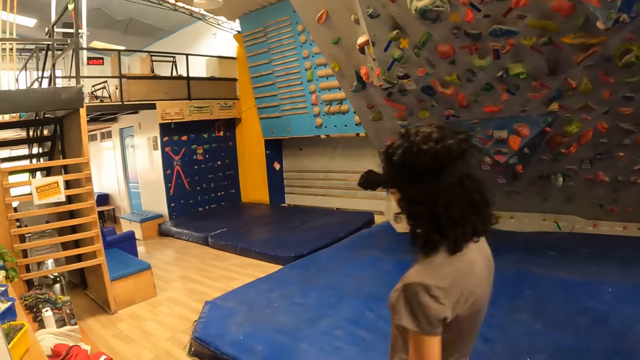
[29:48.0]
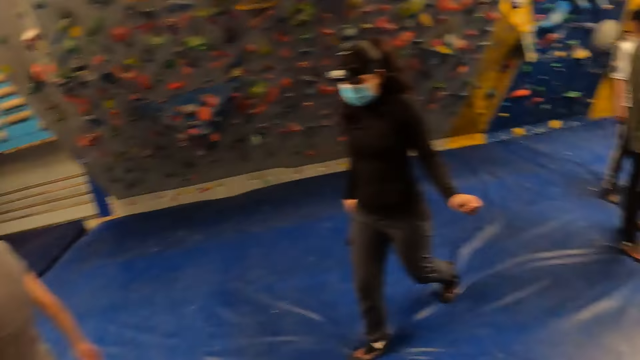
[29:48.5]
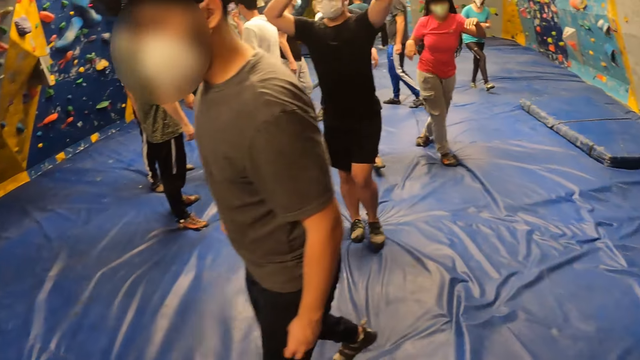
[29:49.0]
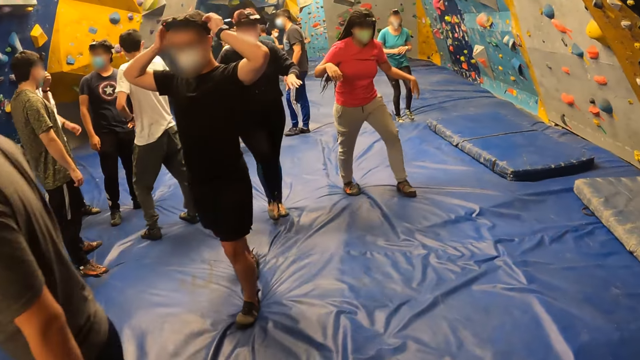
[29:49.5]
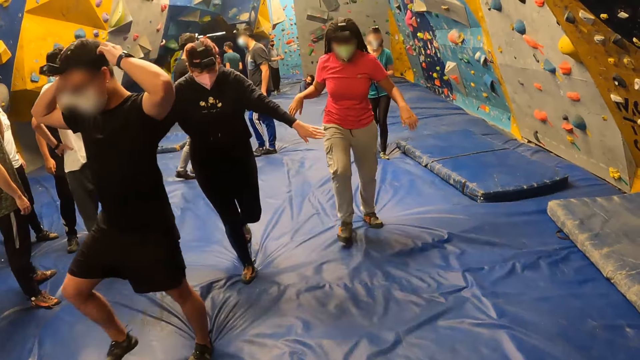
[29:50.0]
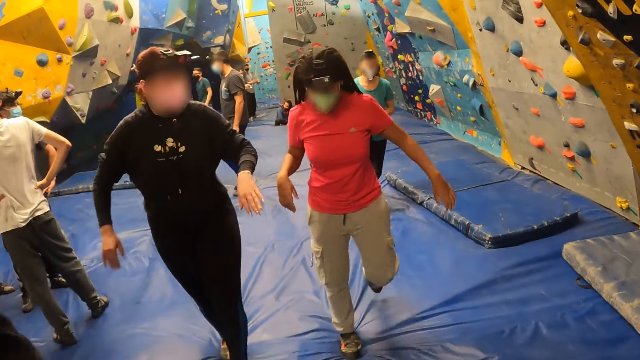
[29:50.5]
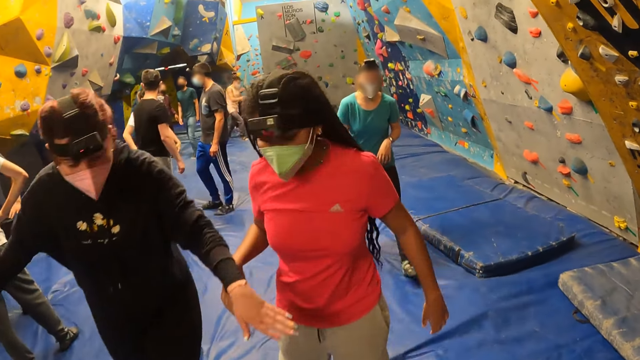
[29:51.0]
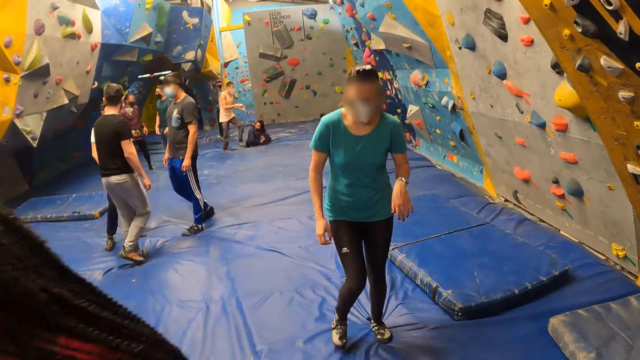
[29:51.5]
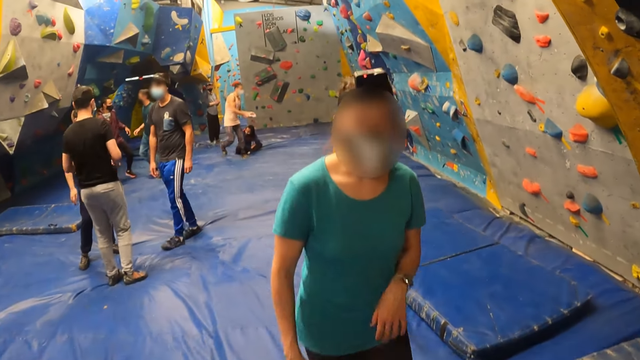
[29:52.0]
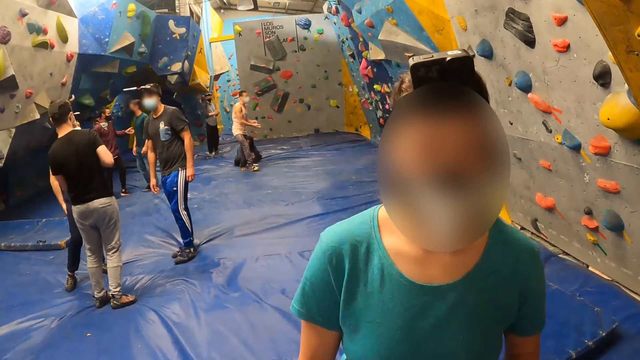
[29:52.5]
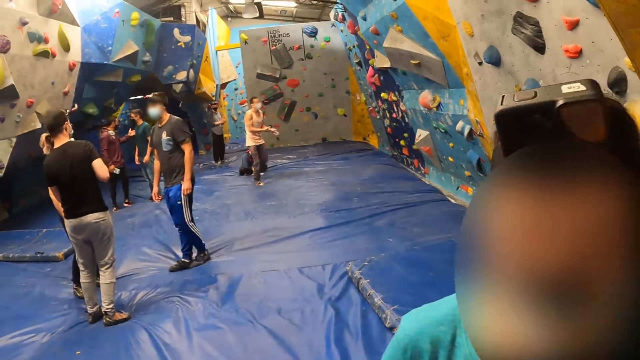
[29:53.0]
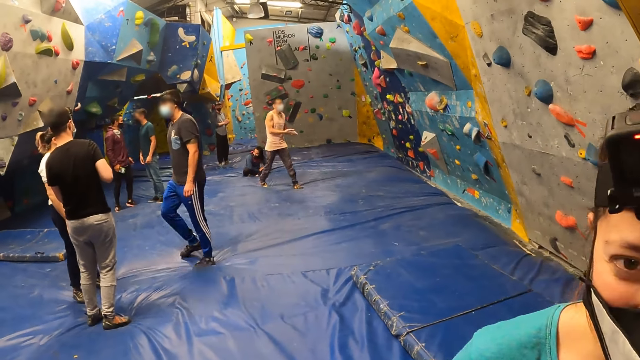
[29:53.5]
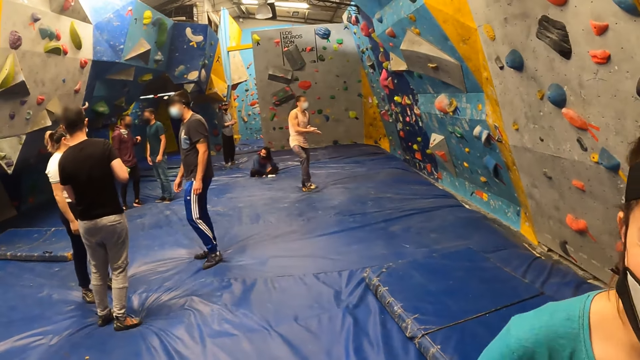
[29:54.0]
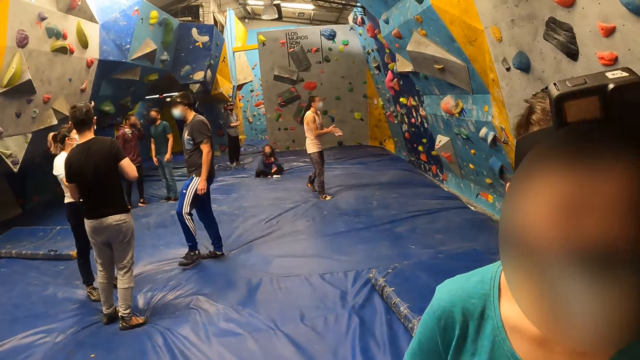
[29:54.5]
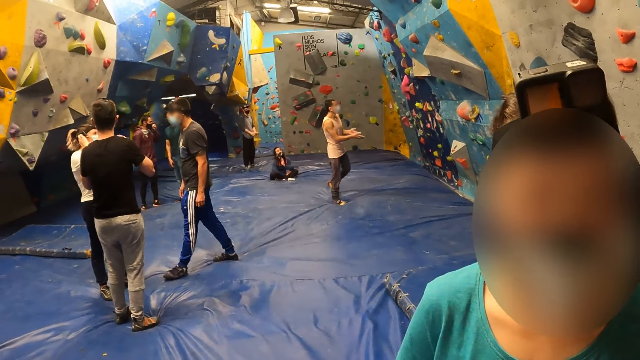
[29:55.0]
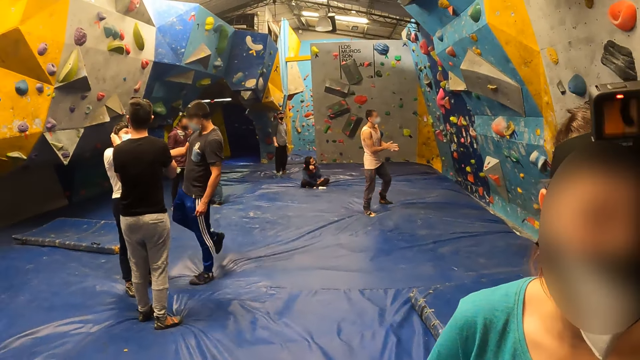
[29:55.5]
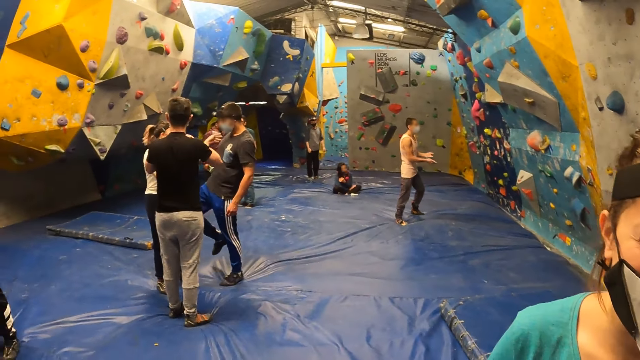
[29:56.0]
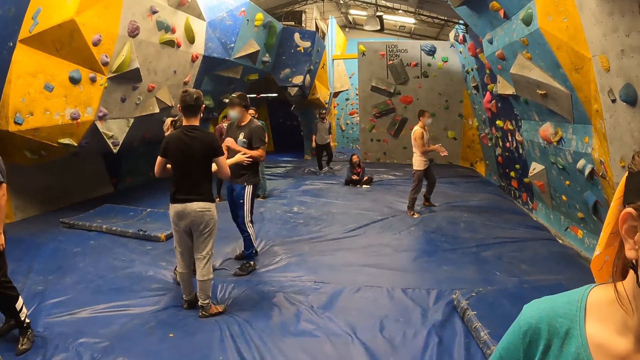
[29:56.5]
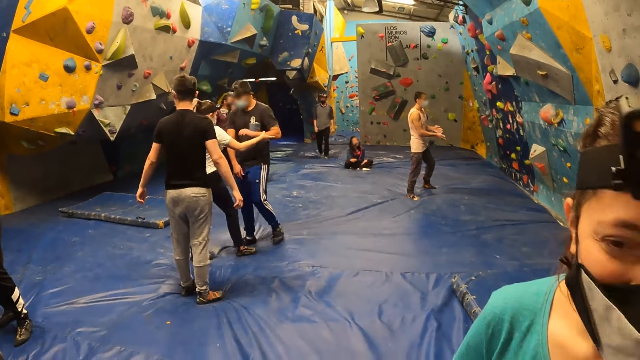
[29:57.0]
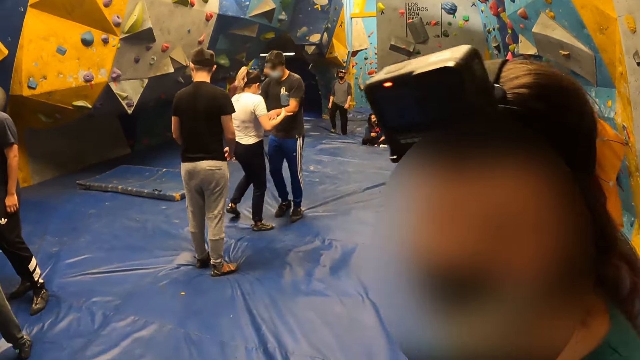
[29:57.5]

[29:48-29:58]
The camera wearer looks around the hall. They interact with a woman. The woman stands in front of the camera wearer.

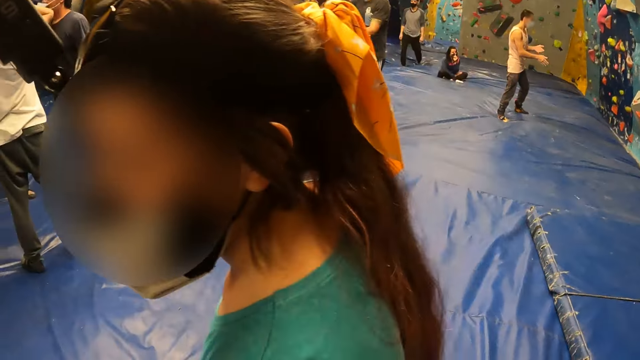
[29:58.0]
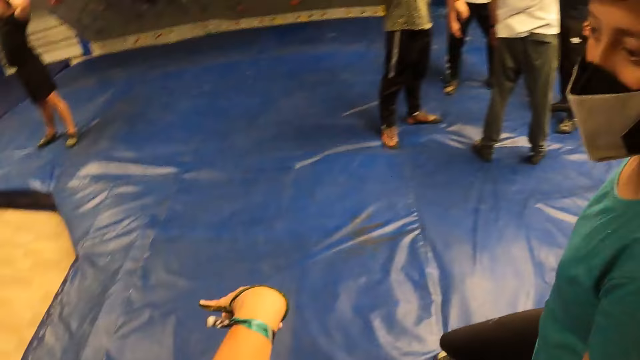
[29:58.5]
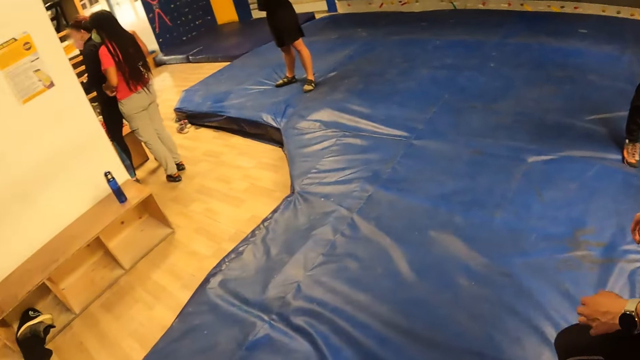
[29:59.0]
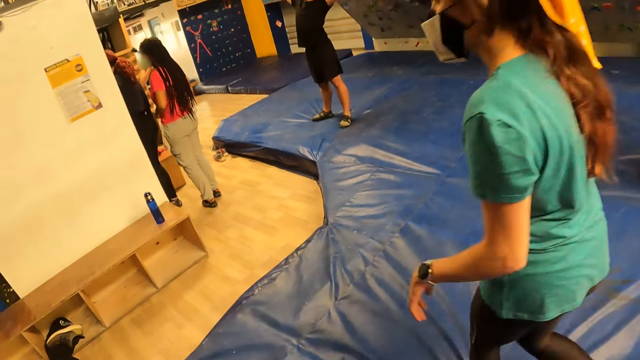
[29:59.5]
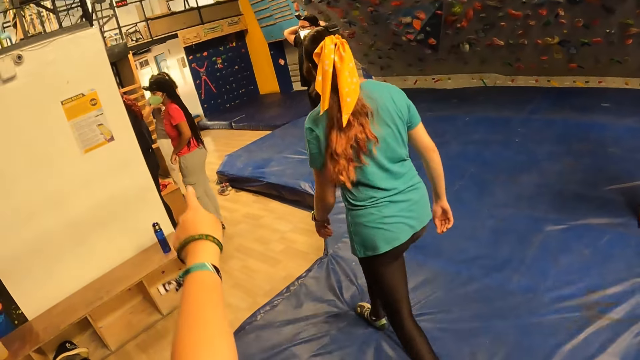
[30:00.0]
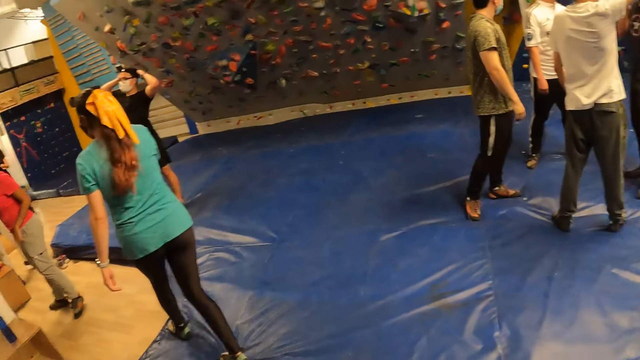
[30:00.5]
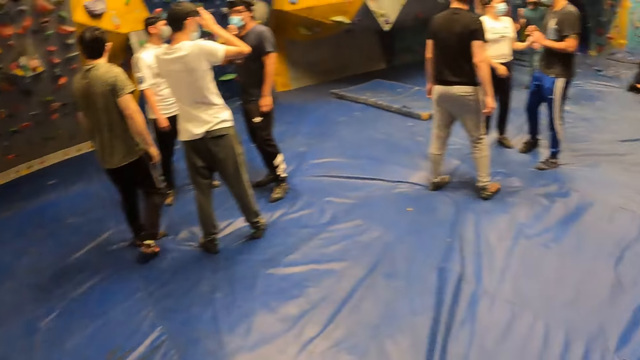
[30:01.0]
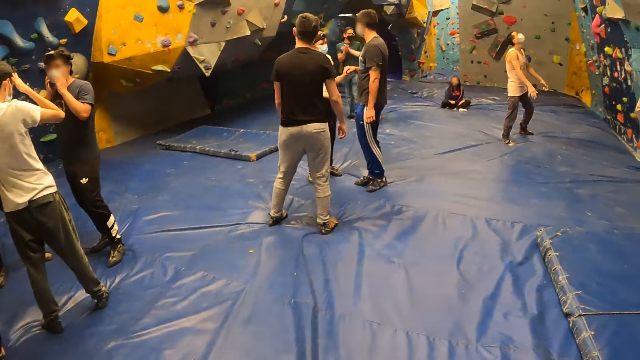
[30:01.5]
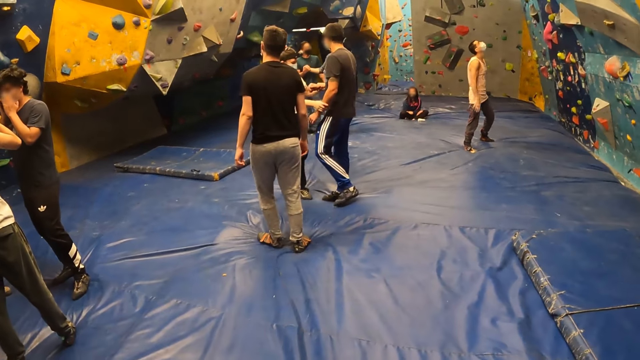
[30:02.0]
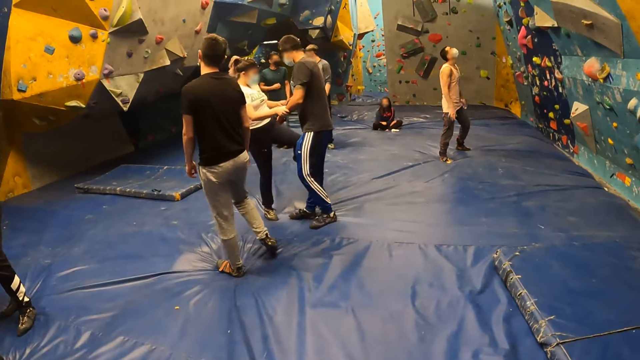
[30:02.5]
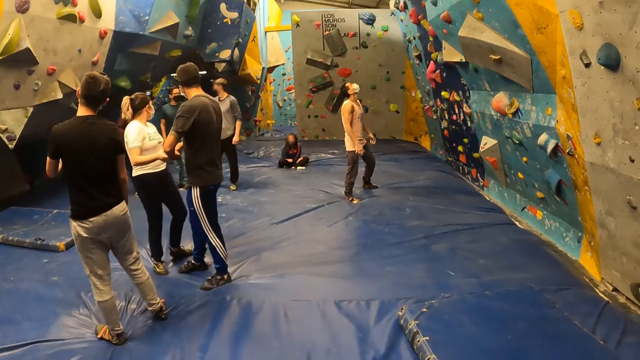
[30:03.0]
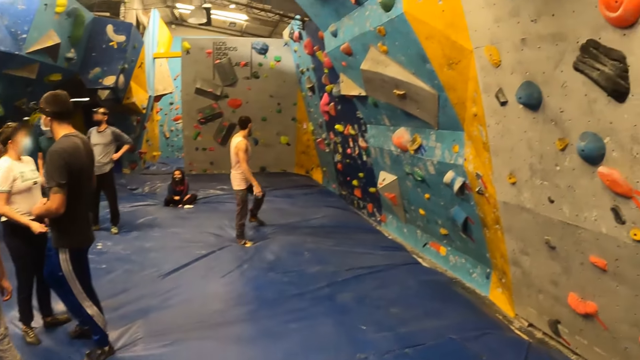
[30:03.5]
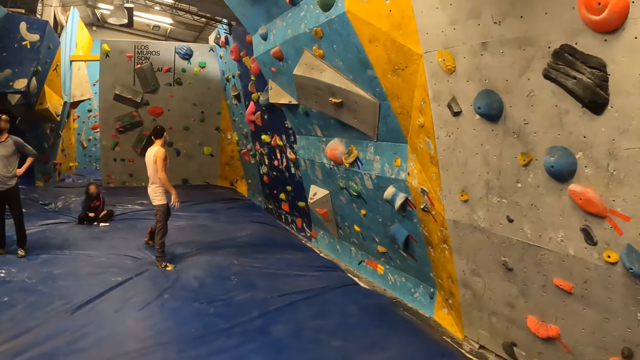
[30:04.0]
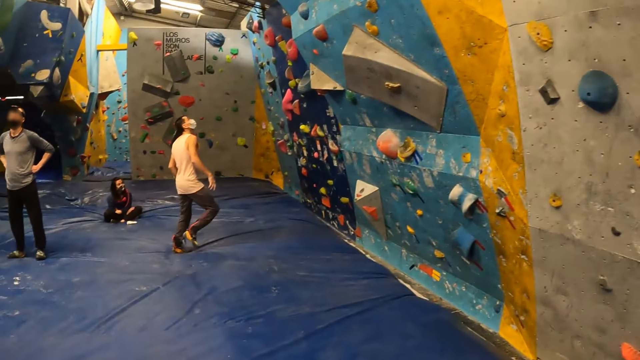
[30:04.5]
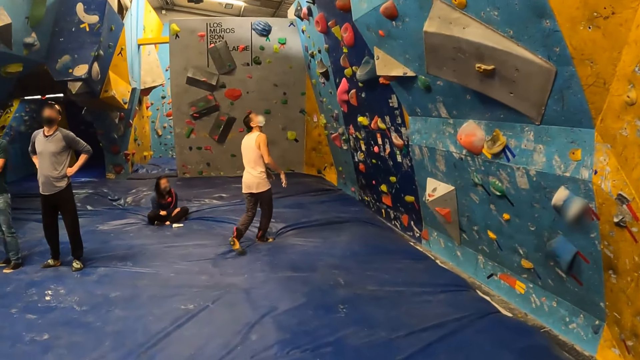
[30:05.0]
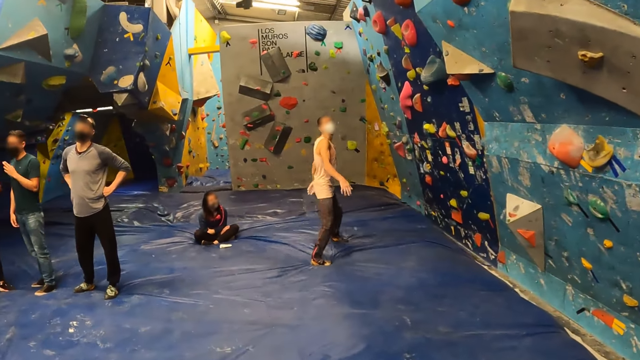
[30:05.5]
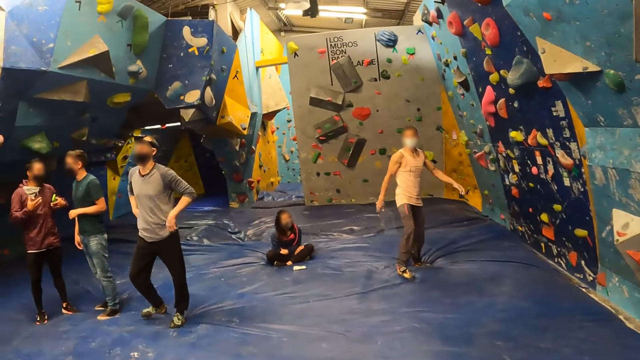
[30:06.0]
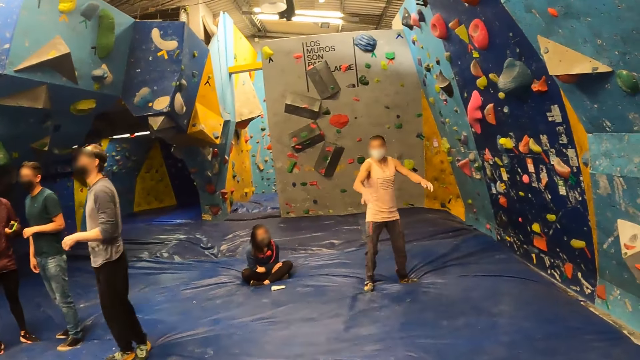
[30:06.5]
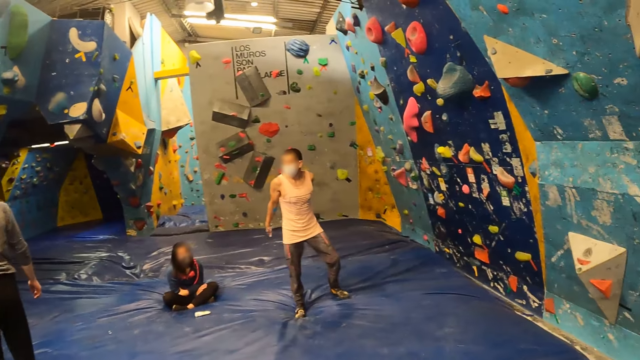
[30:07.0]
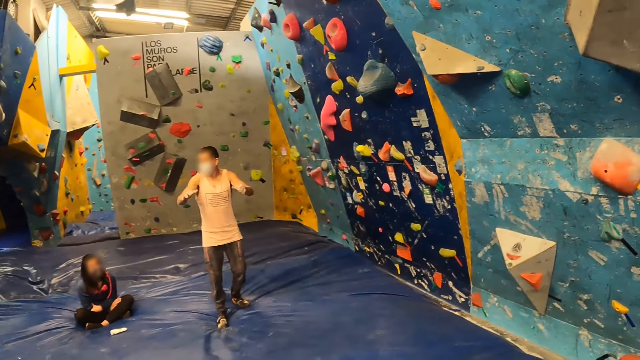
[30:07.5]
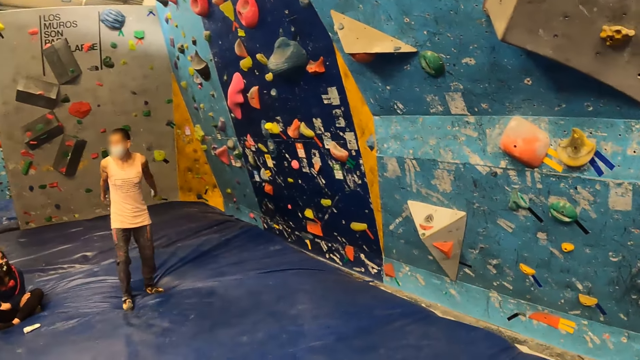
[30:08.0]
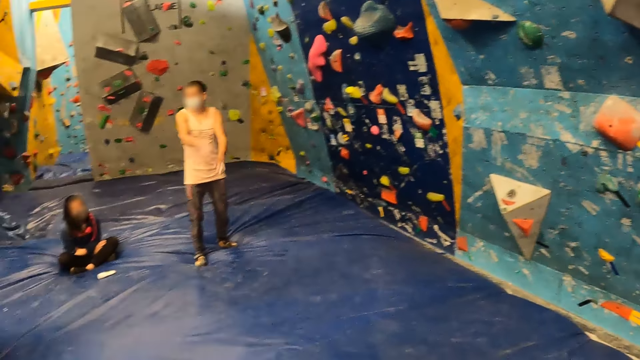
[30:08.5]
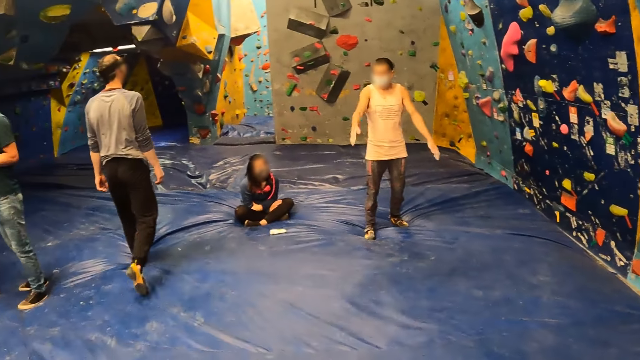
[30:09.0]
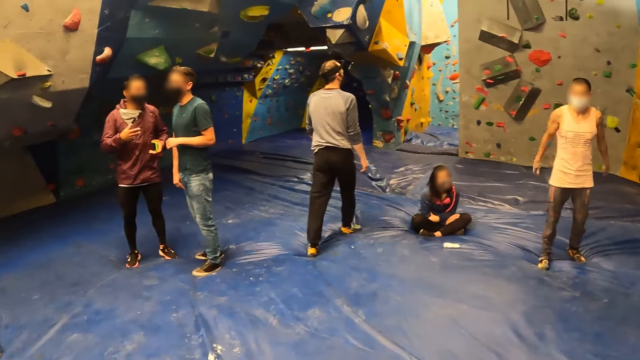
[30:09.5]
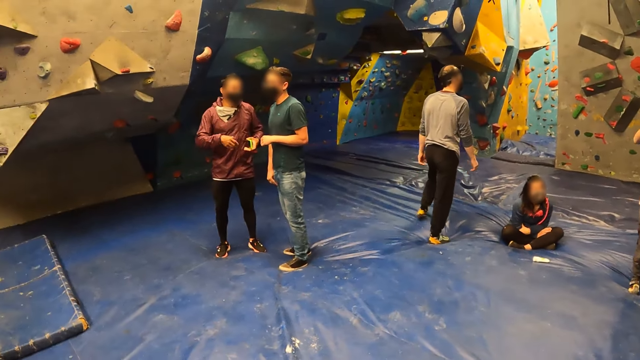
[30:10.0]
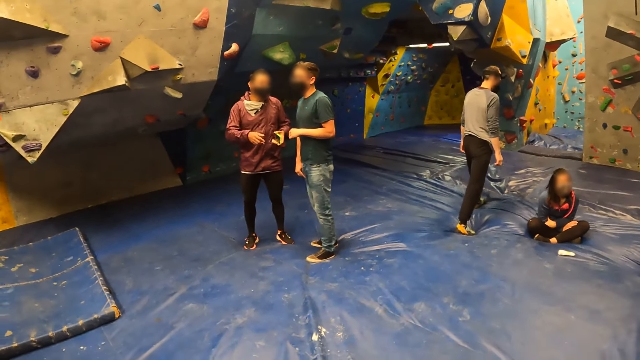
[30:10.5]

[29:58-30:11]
The camera wearer points her left hand towards the locker room. A lady walks away from the camera wearer. A man swings both hands. The man stands on the mat.
